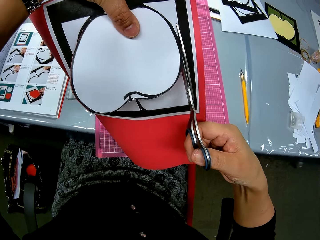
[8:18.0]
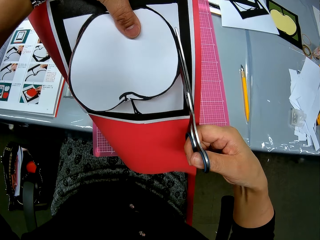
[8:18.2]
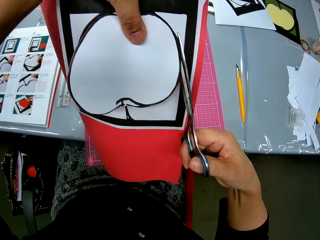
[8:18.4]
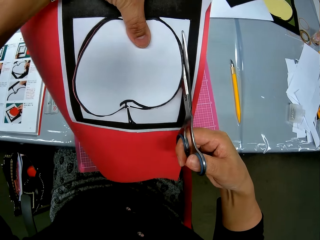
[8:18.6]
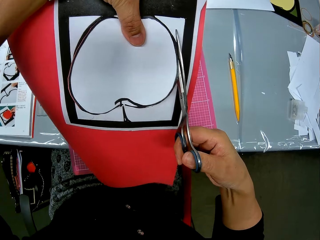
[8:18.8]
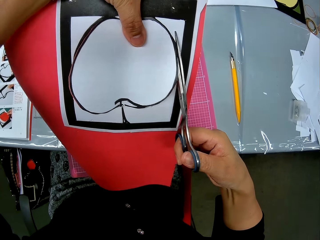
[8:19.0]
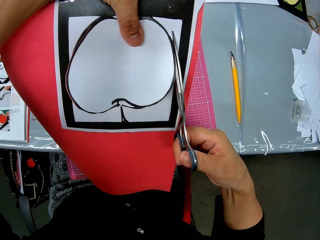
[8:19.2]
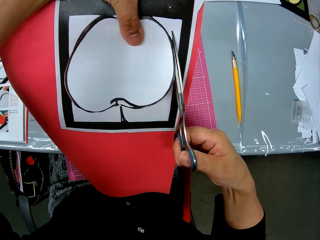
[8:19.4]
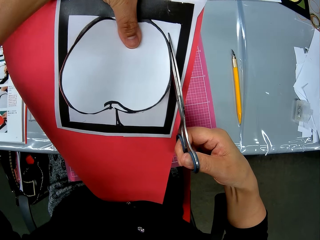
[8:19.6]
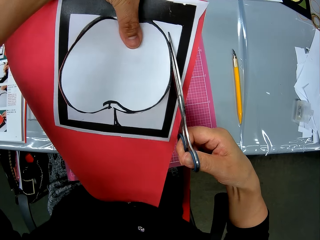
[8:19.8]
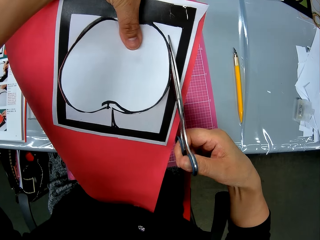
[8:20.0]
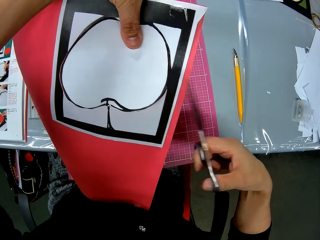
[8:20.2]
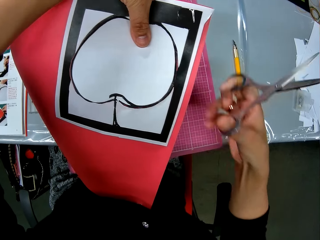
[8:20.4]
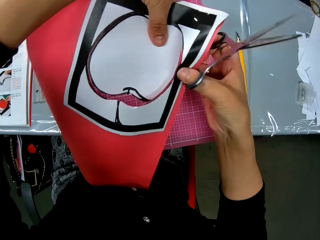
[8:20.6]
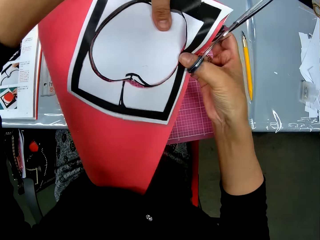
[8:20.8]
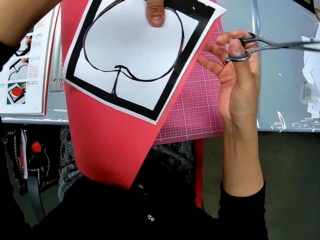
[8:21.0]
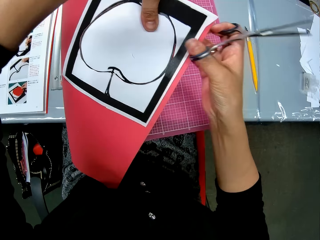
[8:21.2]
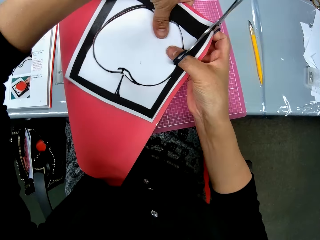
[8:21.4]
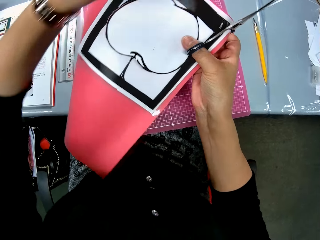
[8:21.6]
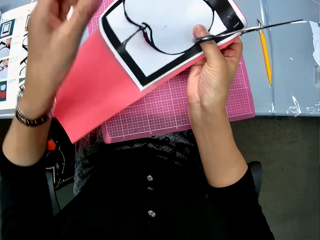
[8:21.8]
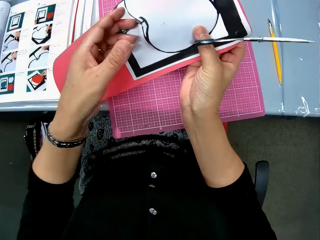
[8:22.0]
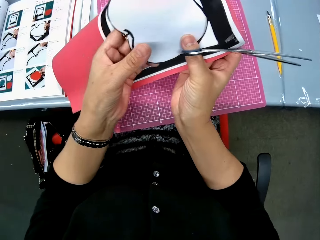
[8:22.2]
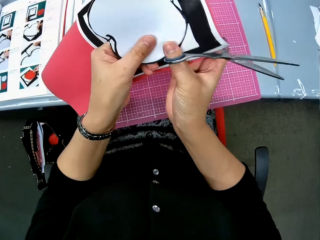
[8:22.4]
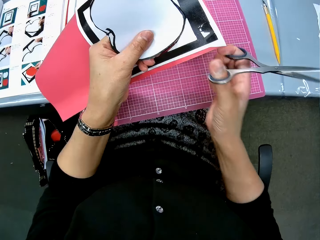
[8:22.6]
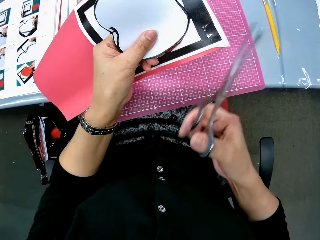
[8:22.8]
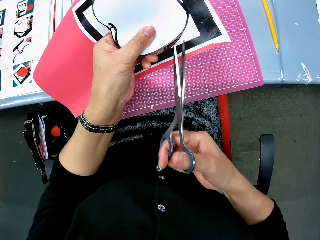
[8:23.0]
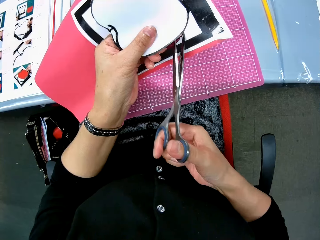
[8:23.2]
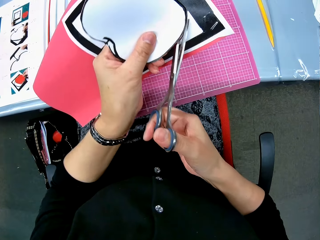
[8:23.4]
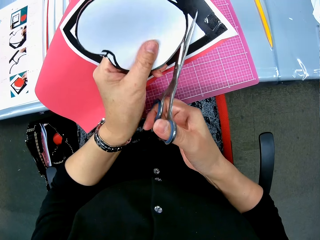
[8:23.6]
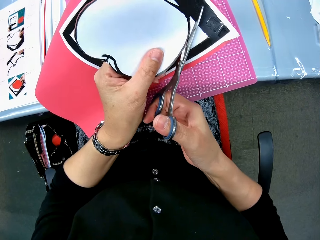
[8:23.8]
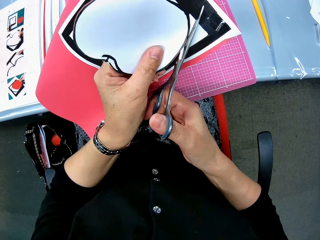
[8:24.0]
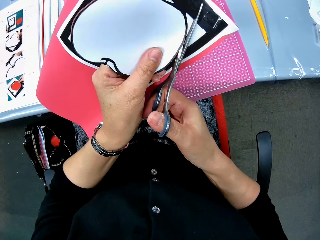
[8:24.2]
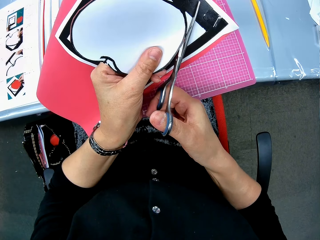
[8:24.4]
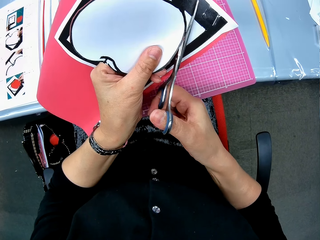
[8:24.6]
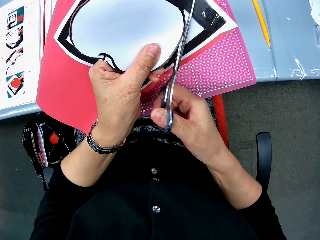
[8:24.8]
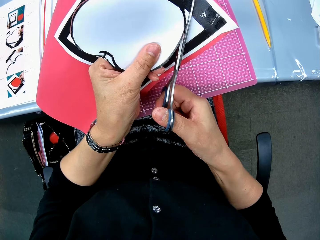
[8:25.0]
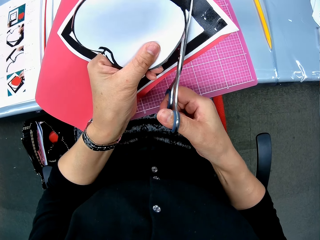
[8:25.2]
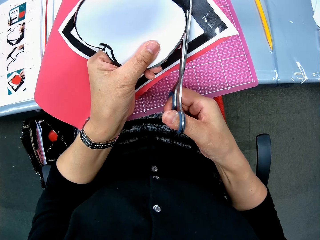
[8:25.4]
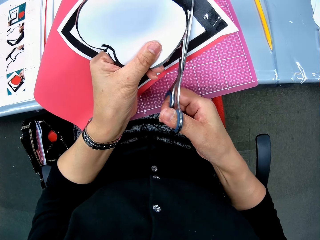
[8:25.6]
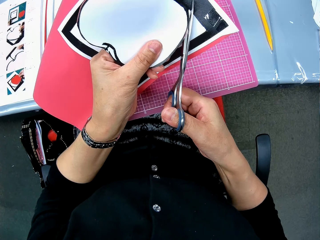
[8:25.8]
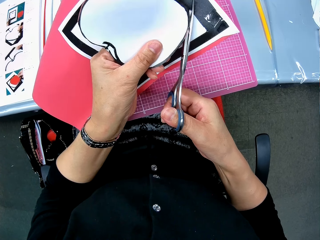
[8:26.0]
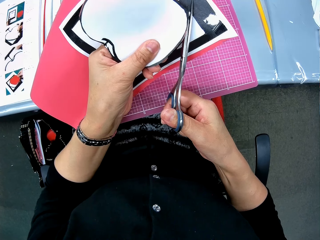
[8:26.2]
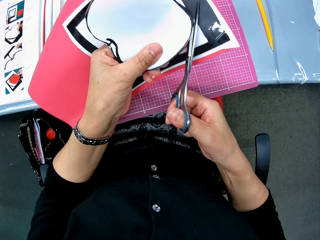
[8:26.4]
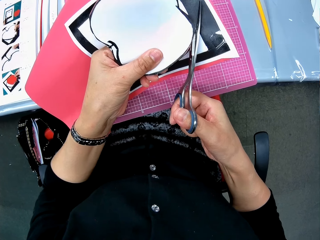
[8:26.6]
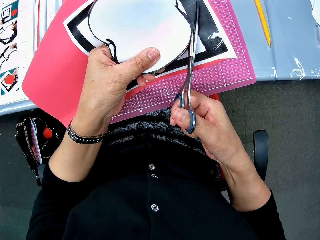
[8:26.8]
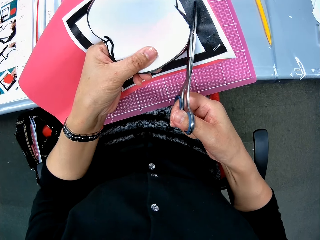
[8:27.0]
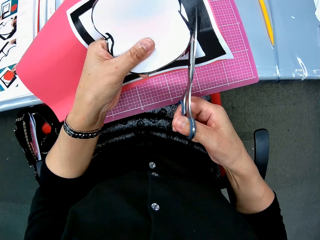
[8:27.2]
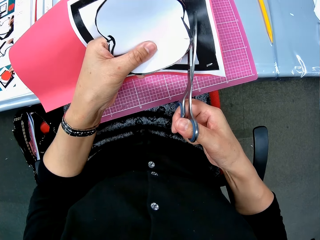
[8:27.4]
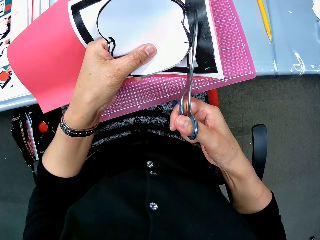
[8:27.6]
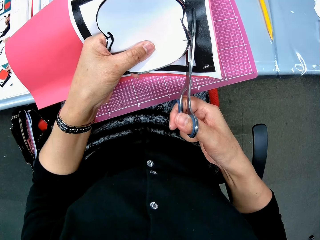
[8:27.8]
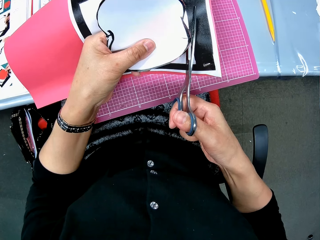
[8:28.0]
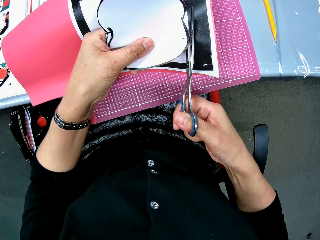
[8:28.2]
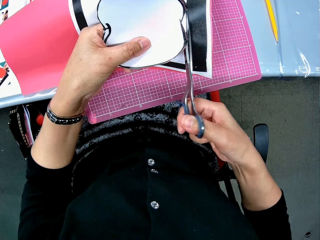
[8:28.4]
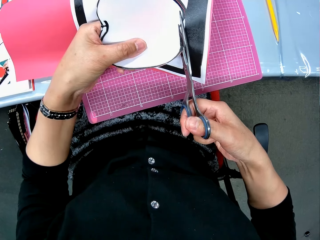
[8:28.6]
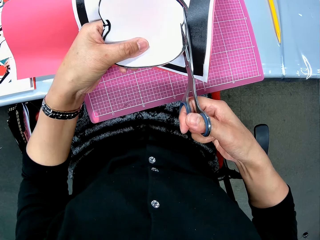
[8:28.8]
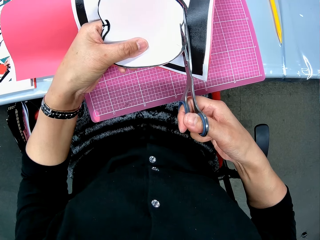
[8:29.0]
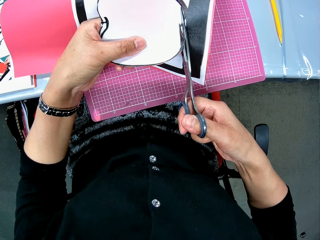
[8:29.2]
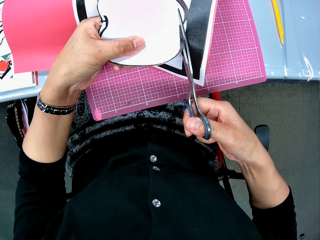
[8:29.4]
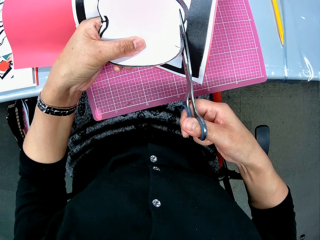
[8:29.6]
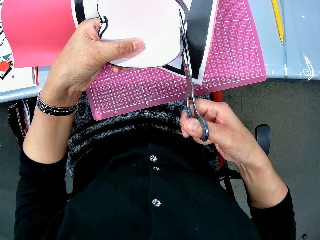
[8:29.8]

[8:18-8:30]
The camera wearer turns the manila paper. They cut the drawing with scissors.

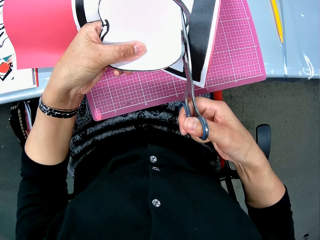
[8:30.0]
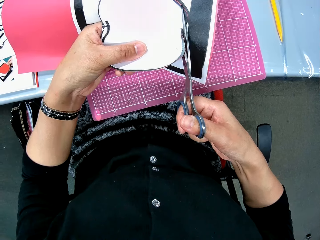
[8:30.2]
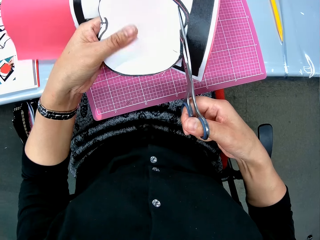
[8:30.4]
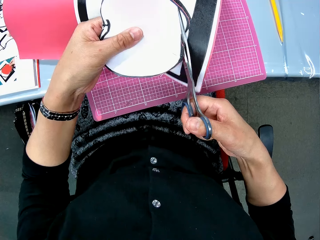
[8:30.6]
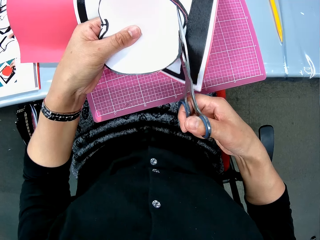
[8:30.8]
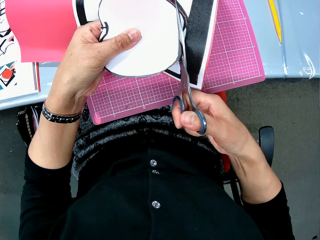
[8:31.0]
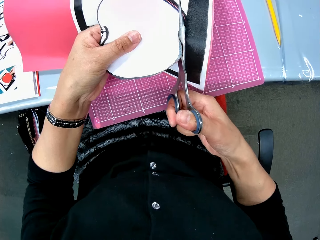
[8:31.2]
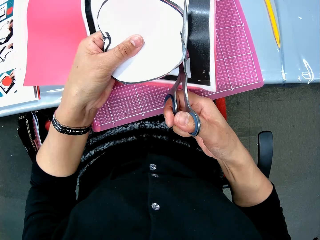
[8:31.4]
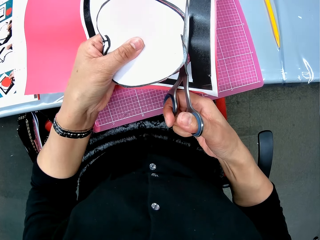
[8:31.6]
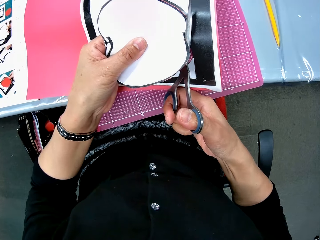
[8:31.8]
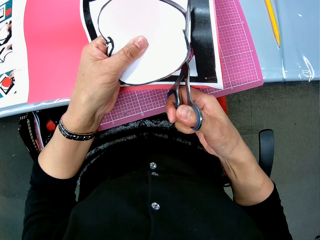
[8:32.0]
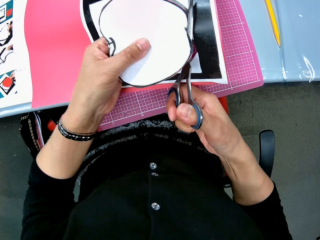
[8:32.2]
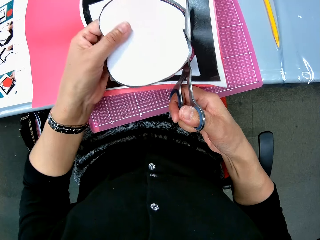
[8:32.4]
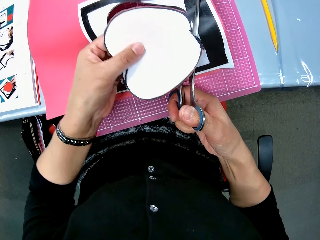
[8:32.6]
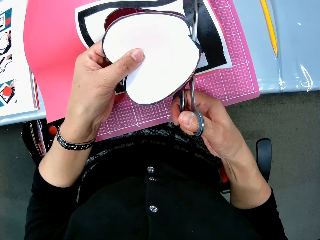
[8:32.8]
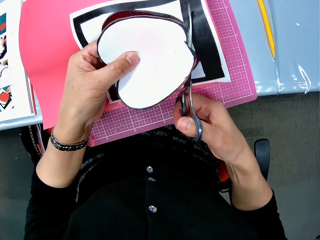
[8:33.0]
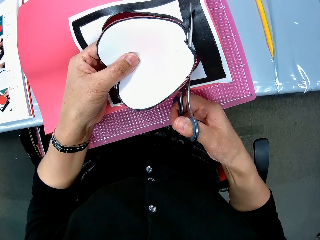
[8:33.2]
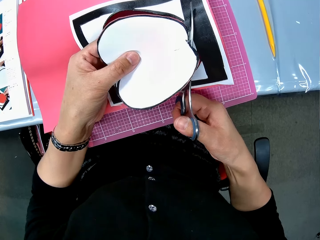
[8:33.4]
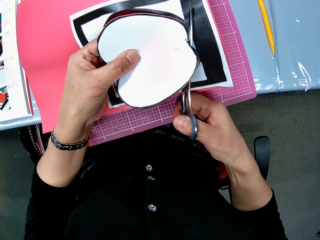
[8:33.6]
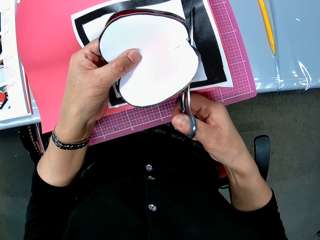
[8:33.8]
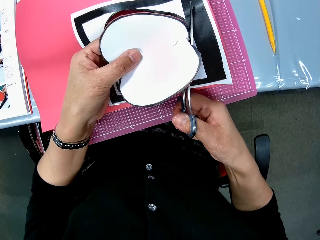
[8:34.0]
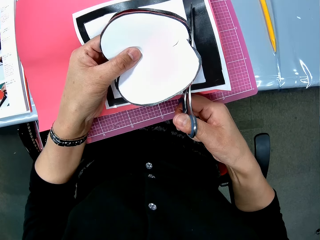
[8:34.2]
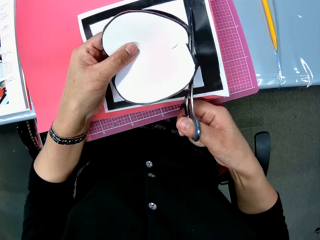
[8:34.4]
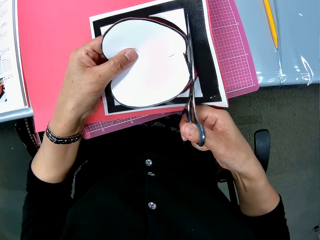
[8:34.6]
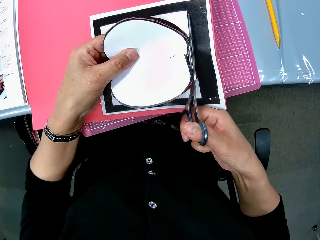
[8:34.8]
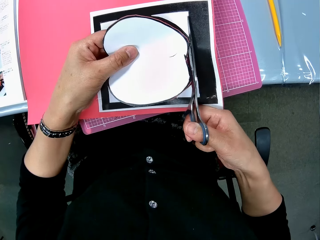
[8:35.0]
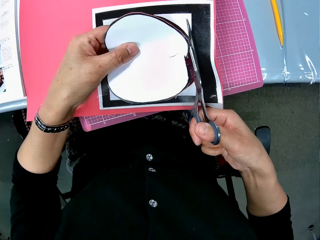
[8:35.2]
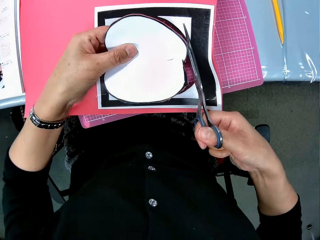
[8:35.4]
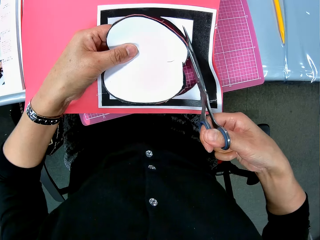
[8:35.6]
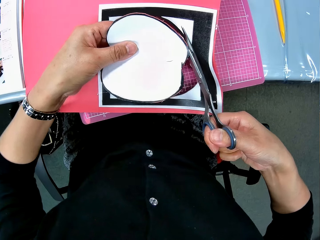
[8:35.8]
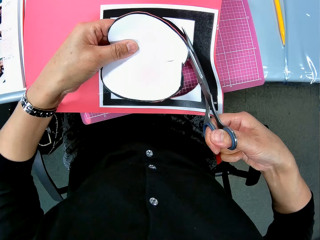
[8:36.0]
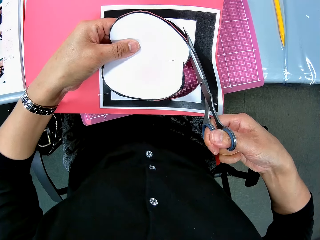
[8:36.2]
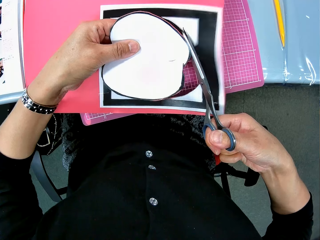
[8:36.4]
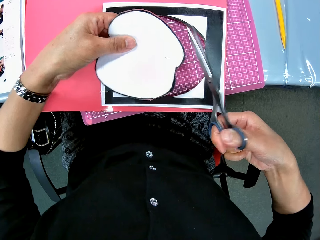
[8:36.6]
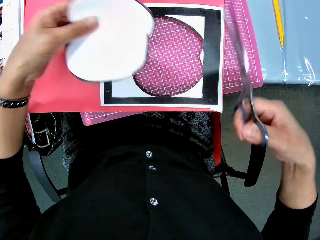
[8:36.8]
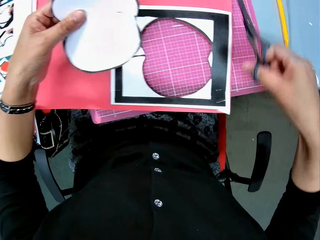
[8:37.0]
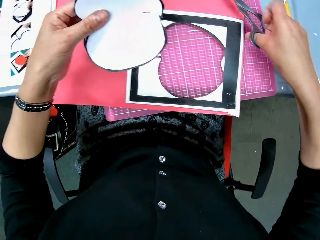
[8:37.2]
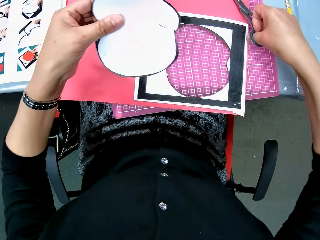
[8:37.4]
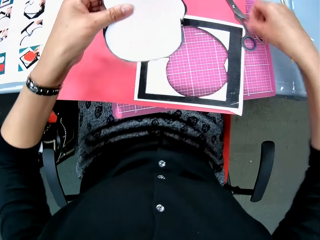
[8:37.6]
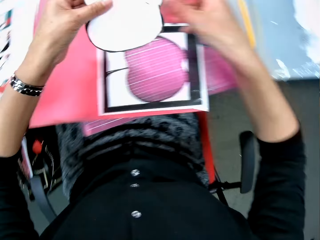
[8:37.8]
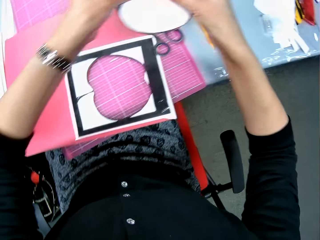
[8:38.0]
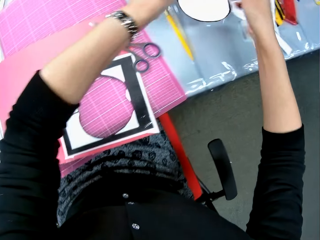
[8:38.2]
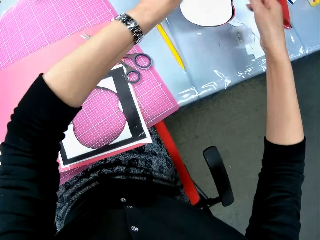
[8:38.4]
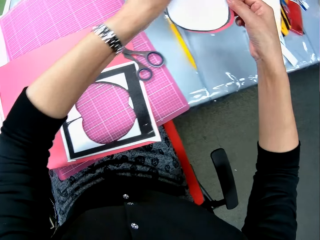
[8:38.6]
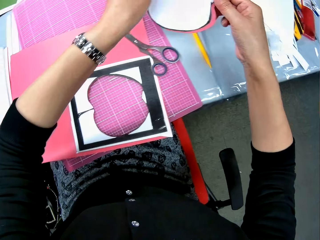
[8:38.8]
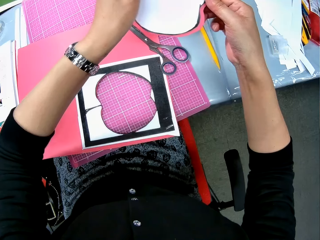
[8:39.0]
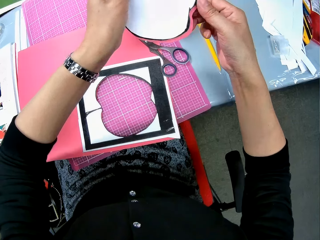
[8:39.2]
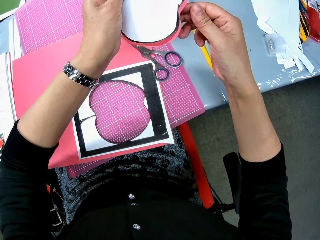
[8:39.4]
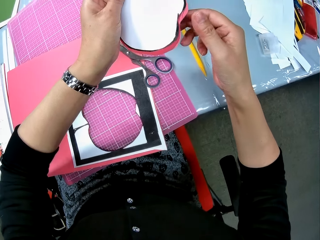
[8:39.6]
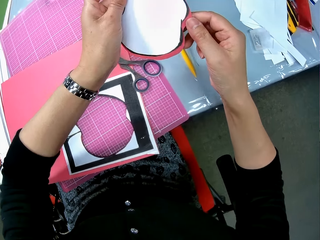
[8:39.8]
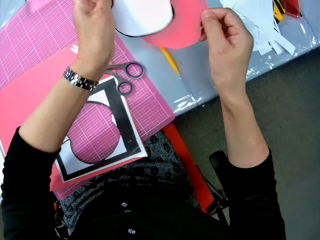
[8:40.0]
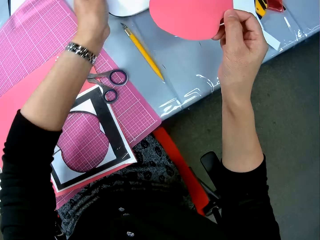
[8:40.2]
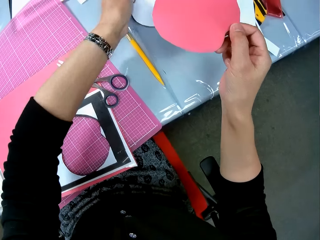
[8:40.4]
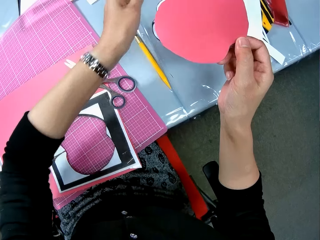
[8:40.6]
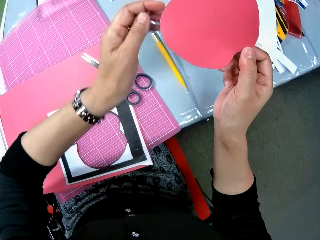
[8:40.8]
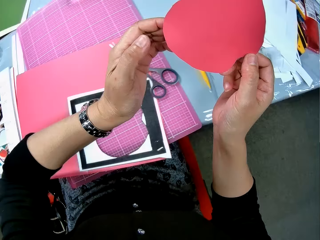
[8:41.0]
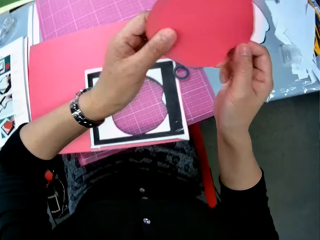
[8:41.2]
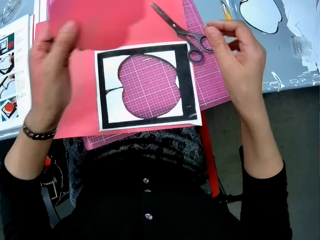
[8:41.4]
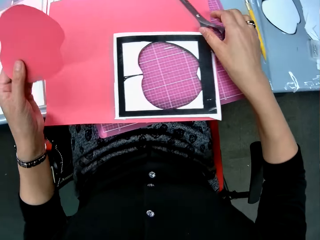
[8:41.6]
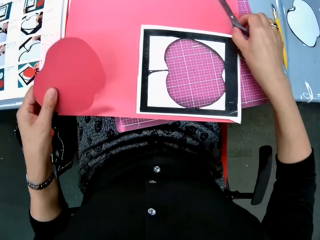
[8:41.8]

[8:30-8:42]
The camera wearer drops the scissors on the cutting mat. She holds the paper craft with both hands and moves the paper craft towards the right side of the table. She separates the paper craft cut piece from the red card board cut piece. She drops the paper craft cut piece on the right side of the table. She looks at the red card board cut piece in her right hand. She switches the red card board cut piece from her right hand to her left hand. She moves the scissors from the cutting mat to the table.
